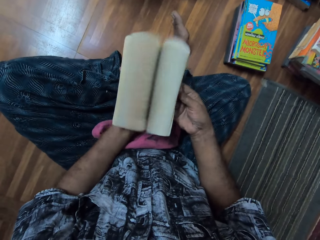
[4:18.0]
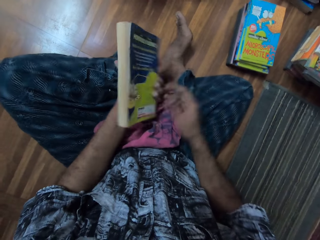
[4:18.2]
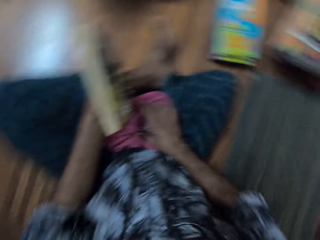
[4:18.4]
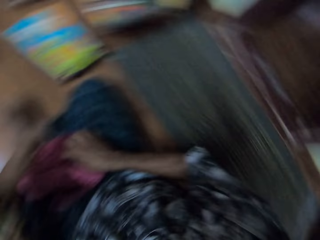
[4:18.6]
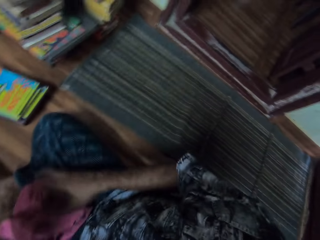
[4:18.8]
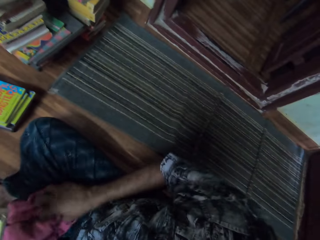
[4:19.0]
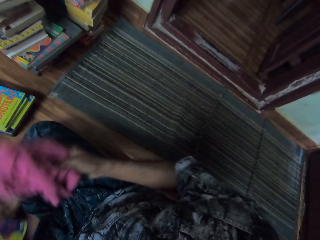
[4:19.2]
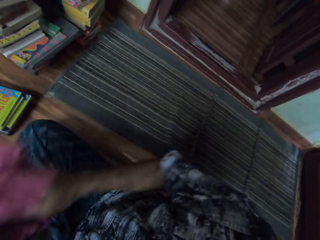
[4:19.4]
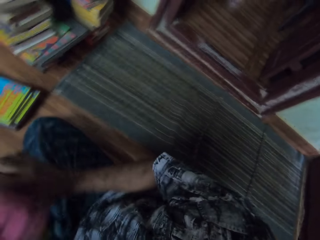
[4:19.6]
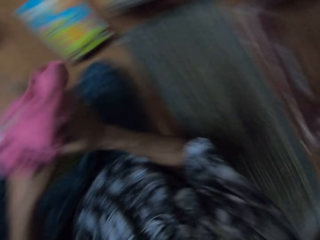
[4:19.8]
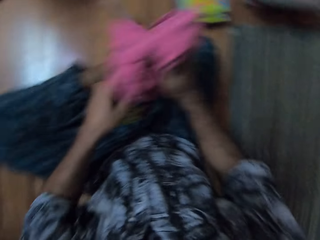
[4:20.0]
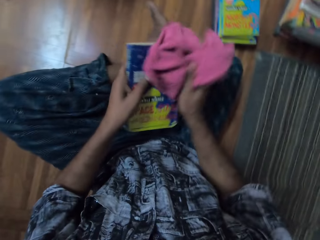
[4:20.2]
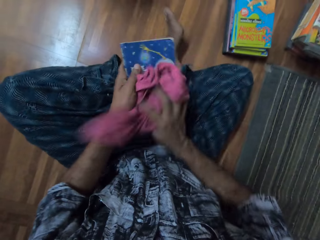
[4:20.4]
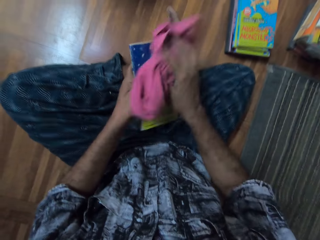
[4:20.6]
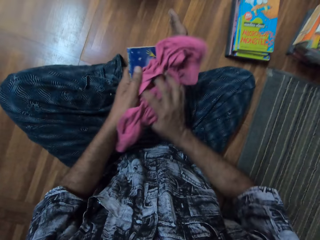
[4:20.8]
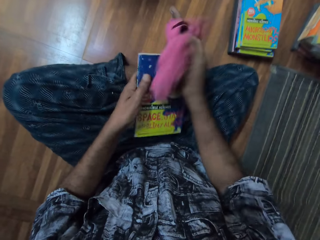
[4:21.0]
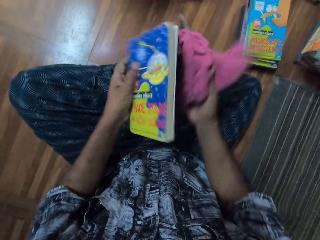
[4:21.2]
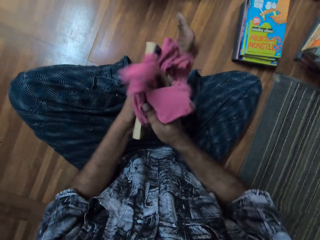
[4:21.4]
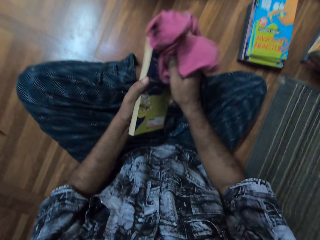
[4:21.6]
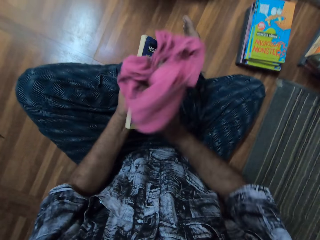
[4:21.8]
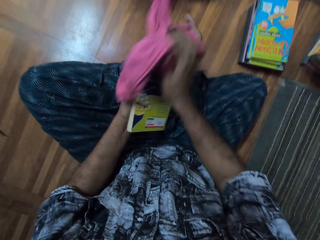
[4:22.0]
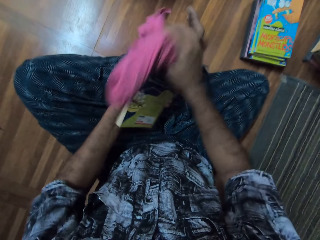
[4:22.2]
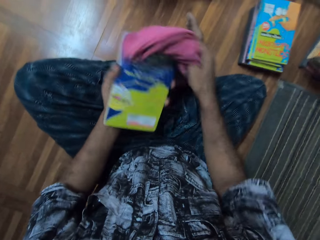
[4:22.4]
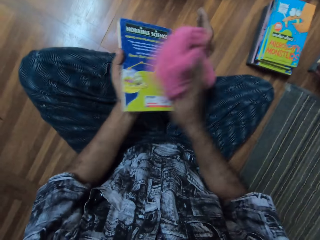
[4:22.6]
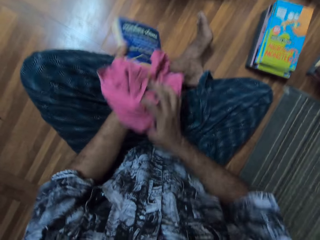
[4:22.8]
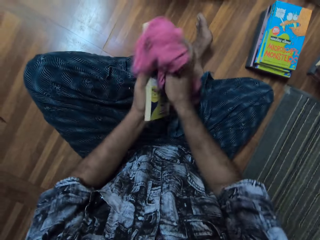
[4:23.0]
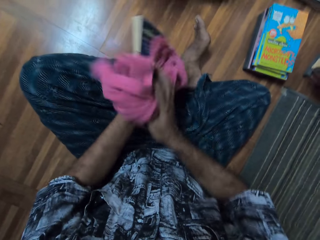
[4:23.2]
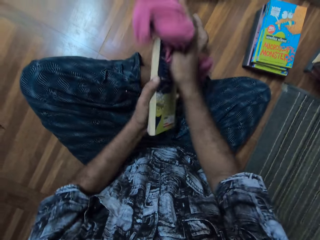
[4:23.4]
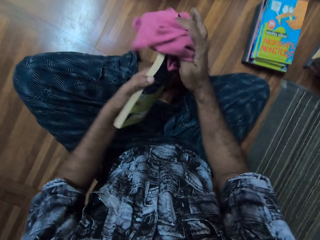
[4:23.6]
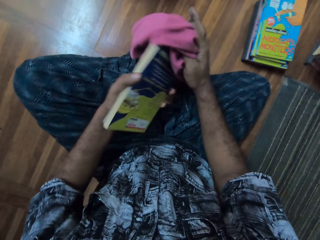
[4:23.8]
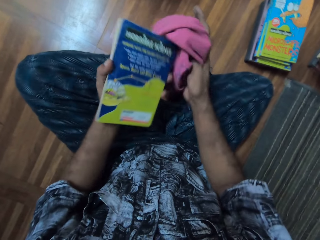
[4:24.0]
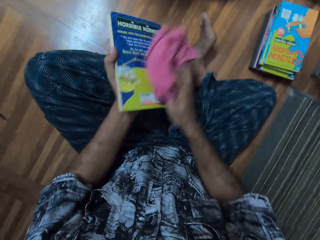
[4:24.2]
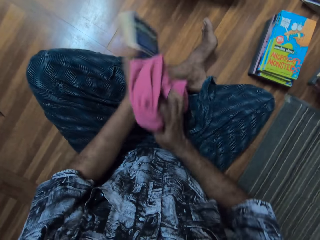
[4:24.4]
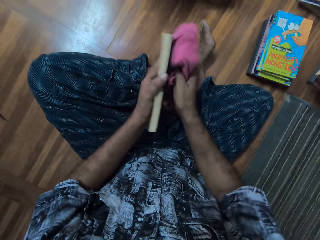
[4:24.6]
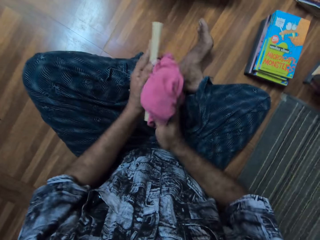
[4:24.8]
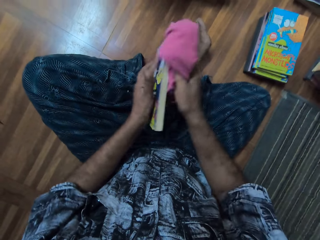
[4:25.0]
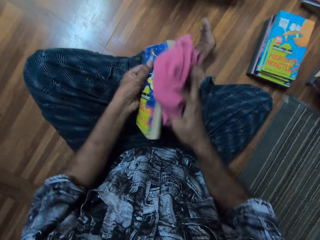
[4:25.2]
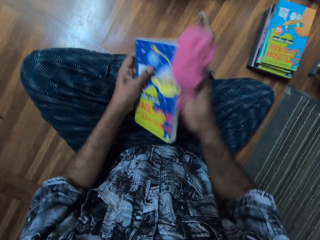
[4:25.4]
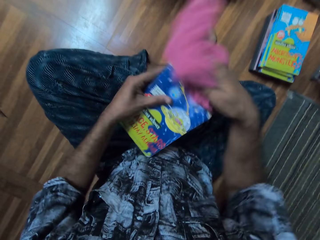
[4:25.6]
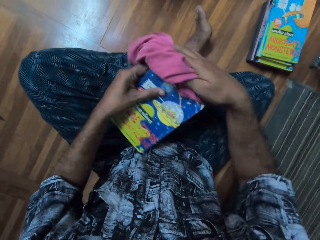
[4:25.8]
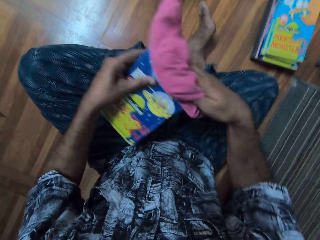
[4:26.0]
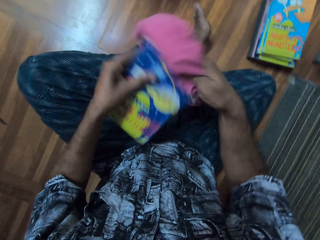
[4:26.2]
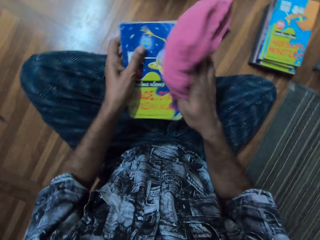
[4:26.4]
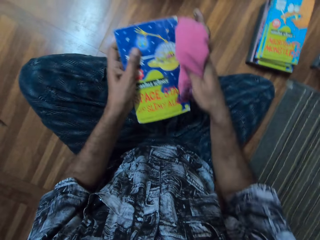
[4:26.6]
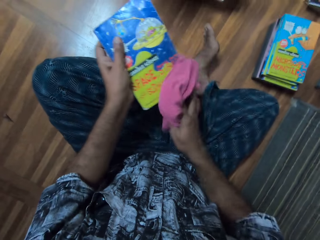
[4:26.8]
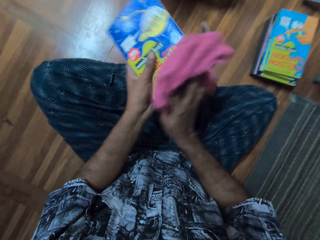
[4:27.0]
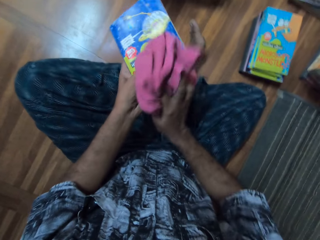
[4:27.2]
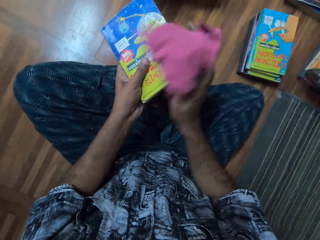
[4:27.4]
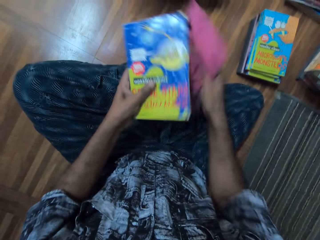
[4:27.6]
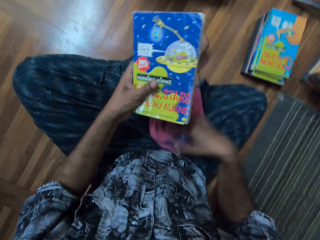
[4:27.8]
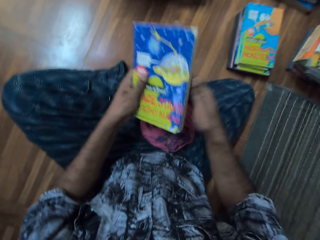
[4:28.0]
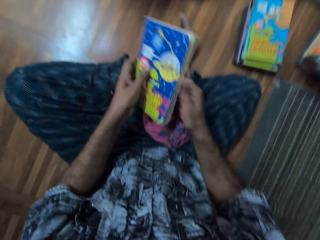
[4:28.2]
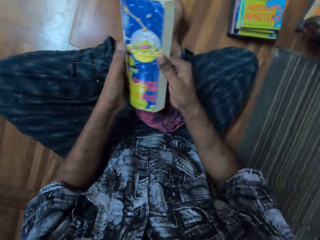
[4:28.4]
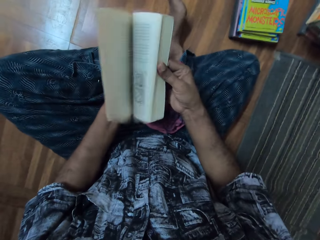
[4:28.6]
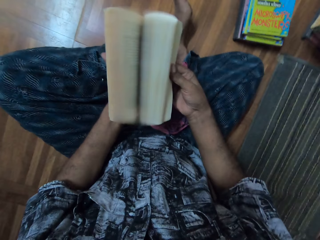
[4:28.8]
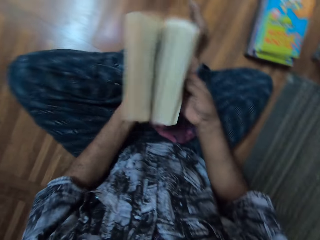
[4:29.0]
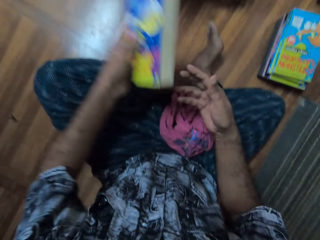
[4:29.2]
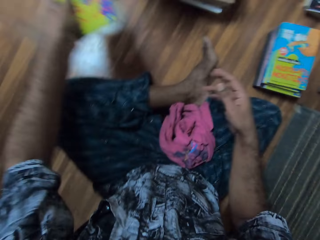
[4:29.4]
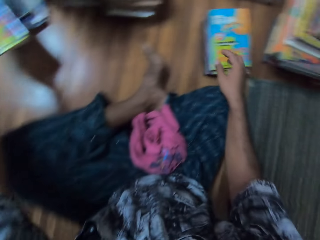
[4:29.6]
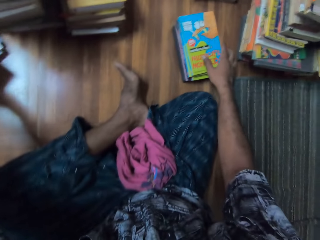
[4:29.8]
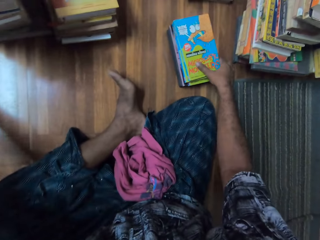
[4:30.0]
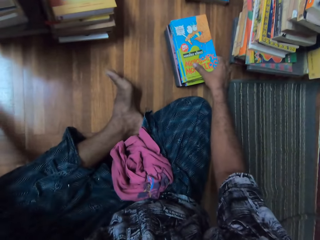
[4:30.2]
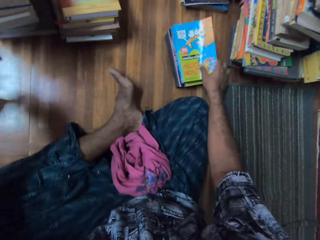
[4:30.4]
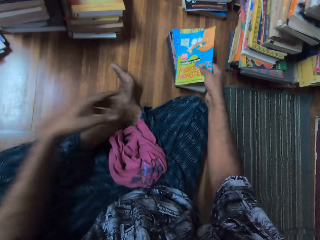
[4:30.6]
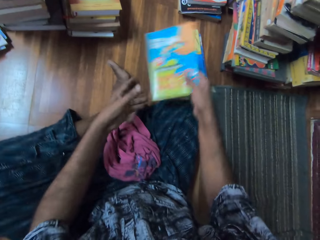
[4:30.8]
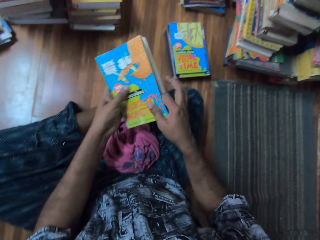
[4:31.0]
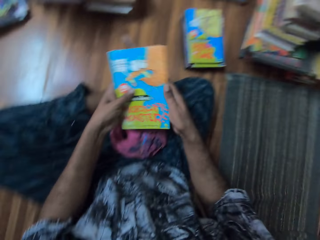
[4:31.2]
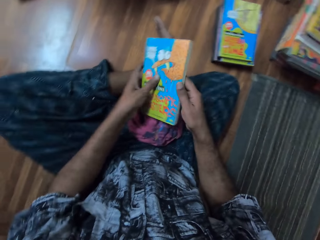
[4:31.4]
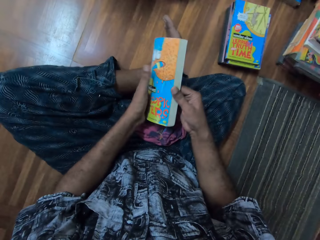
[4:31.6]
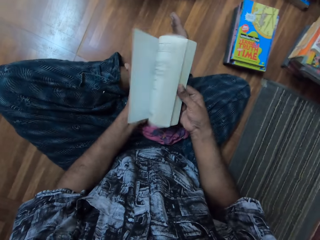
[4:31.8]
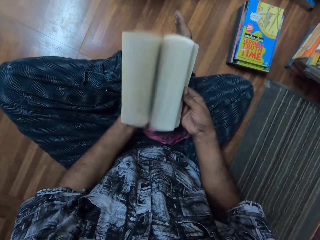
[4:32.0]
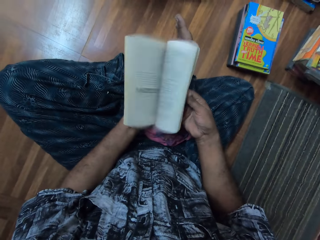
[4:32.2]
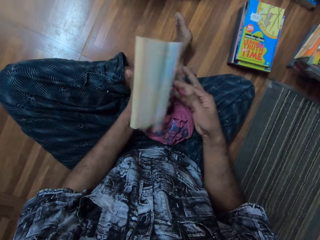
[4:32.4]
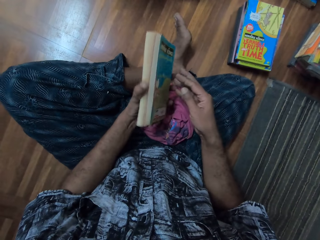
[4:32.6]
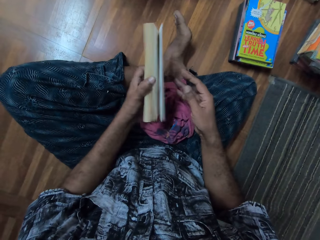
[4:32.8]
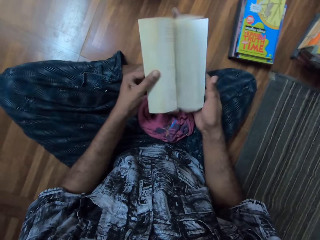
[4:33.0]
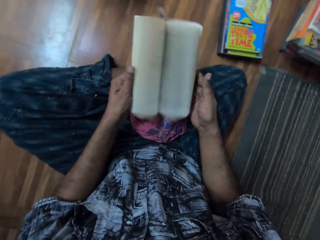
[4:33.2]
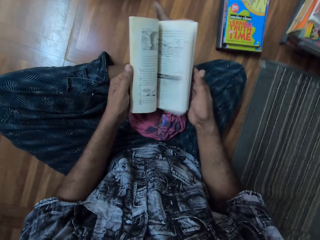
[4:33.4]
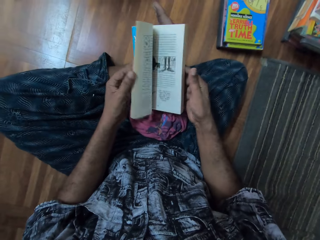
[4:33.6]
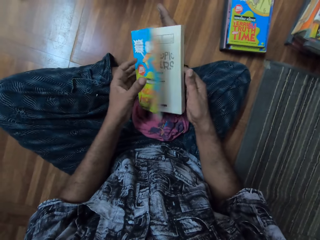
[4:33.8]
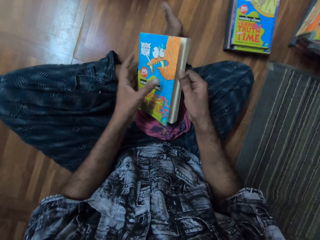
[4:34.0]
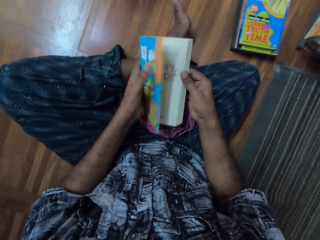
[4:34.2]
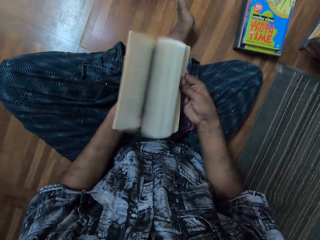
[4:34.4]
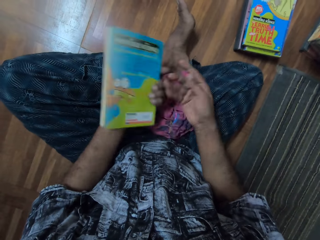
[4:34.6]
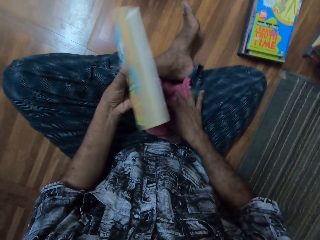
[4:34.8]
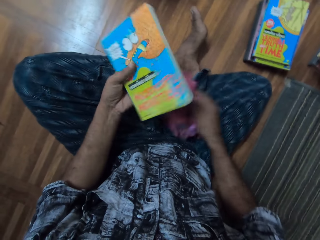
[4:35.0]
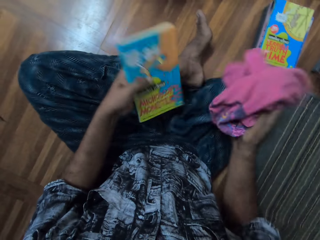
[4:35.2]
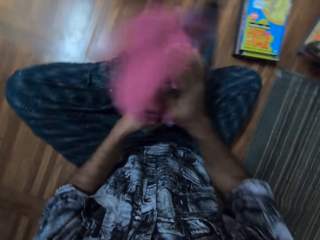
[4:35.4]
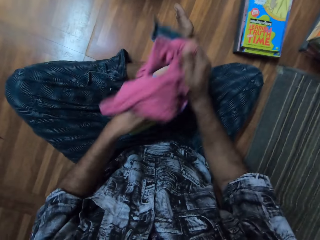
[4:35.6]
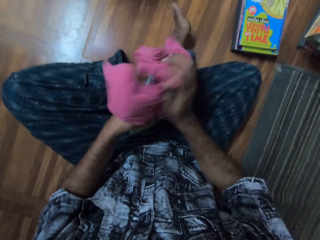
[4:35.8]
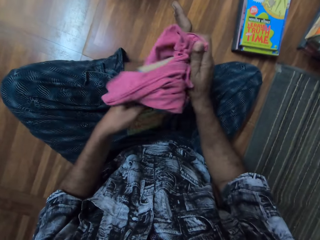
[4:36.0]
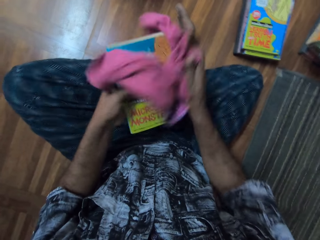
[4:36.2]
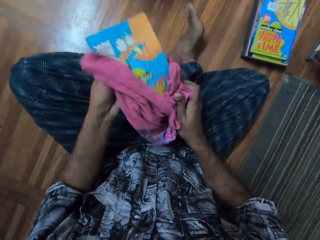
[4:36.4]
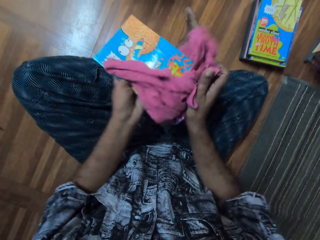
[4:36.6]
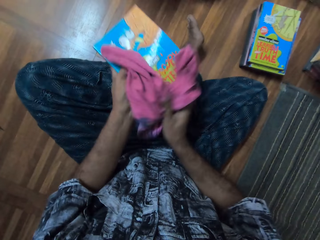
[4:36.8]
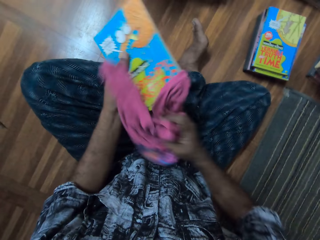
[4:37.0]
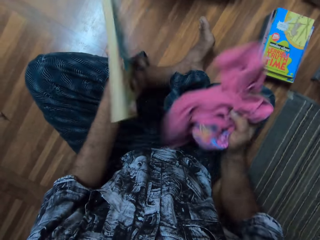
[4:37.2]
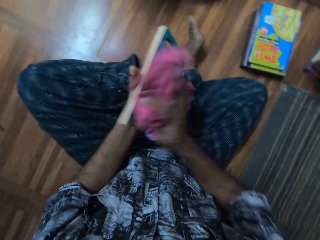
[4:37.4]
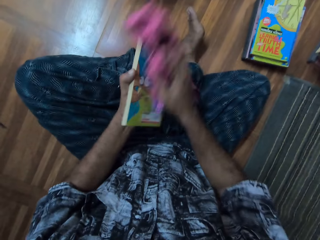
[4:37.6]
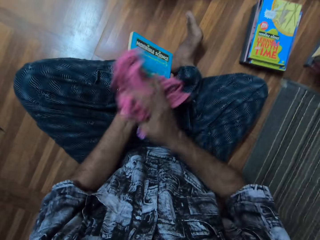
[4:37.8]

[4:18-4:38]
The camera wearer picks a cloth. They wipe a book with the cloth. They drop the cloth on their lap. They adjust the book. They flip the pages of the book. They stretch the book. They put the book on books. They pick the book. They adjust the book. They flip the pages of the book. They pick the cloth. They wipe the book with the cloth.

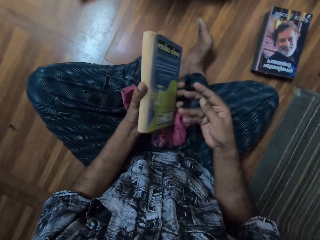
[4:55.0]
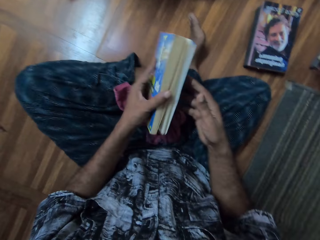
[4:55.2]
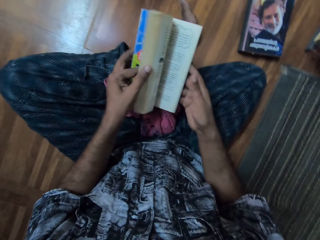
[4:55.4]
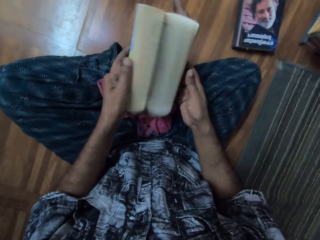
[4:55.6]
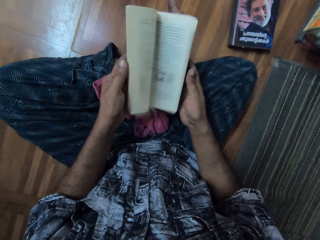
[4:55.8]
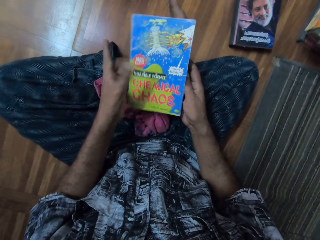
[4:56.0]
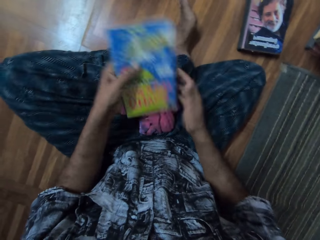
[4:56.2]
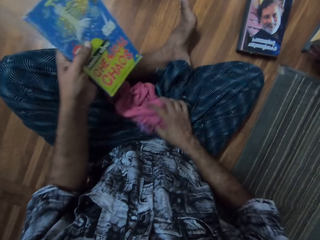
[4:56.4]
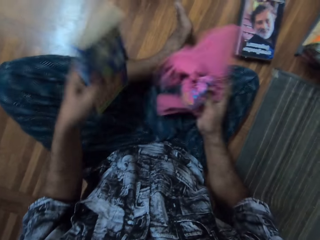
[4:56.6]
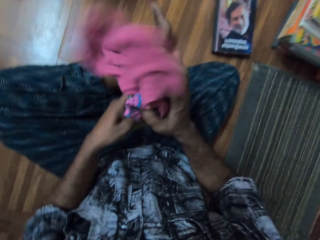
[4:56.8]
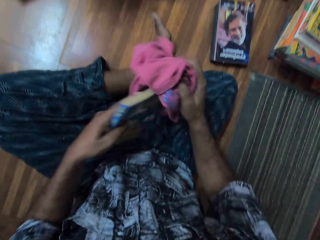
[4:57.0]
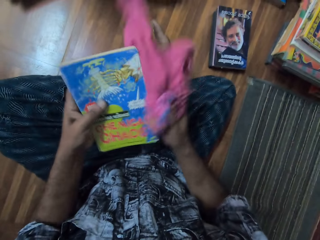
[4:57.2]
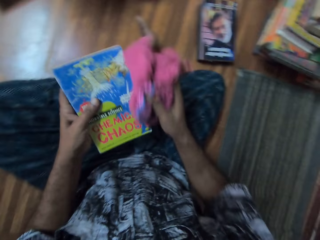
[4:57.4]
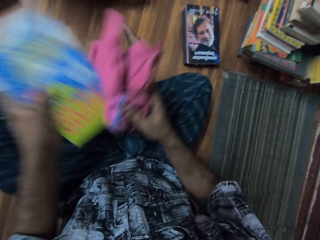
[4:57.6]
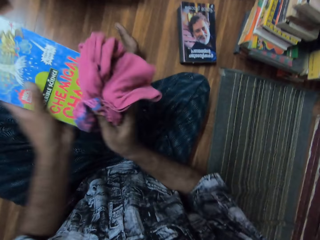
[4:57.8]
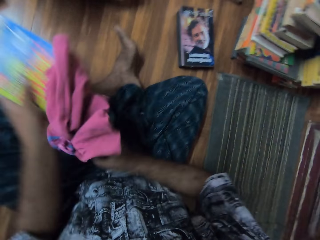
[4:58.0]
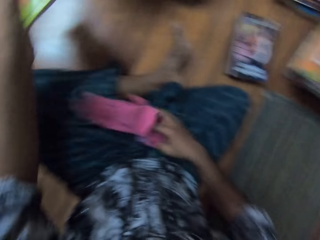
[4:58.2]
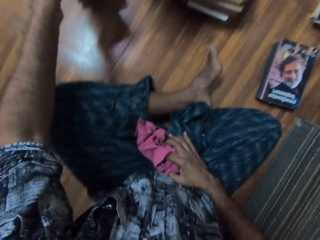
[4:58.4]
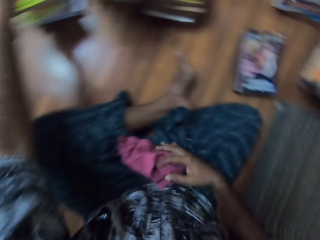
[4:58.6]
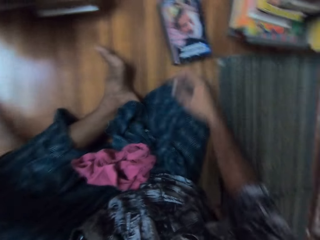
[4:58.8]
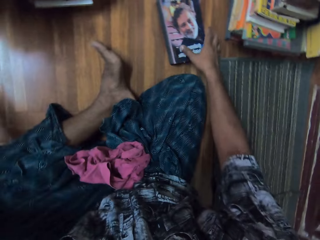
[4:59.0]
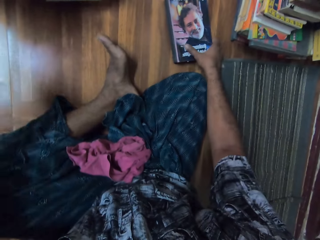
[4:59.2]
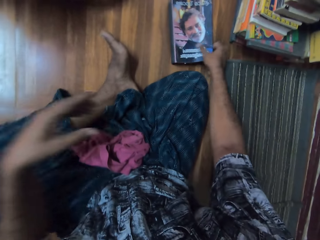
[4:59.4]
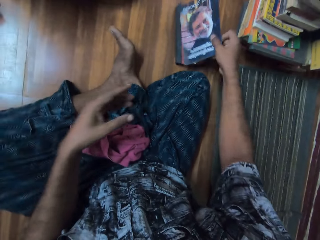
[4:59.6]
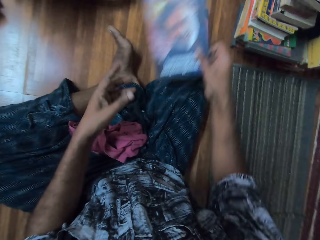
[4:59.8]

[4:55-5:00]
The camera wearer picks a cloth with the right hand. They wipe a book with the cloth. They put the book away. They pick a book from the floor.
